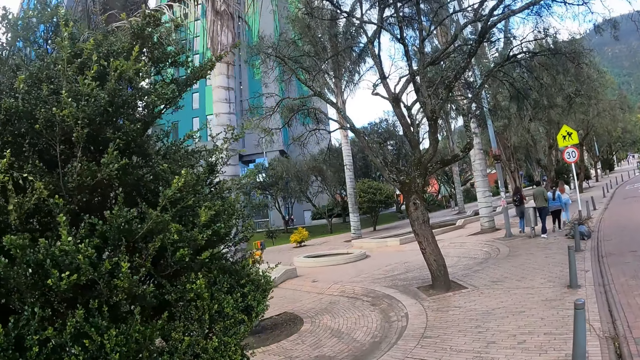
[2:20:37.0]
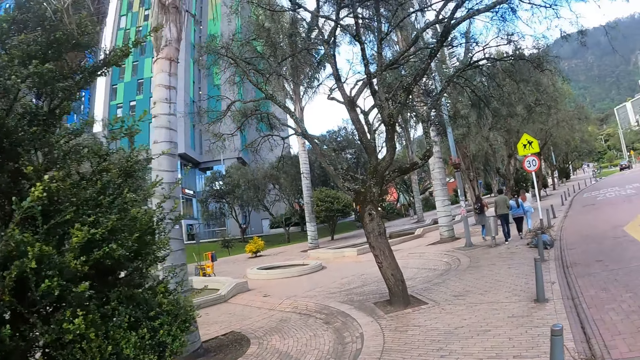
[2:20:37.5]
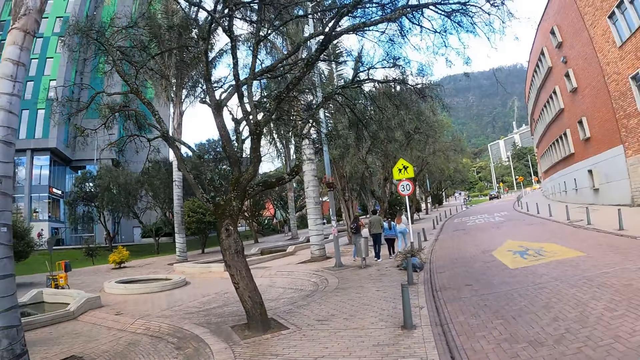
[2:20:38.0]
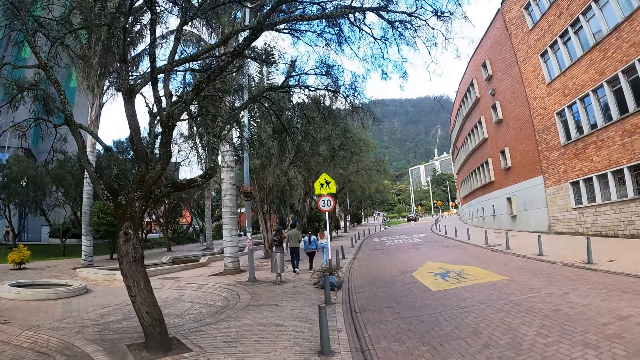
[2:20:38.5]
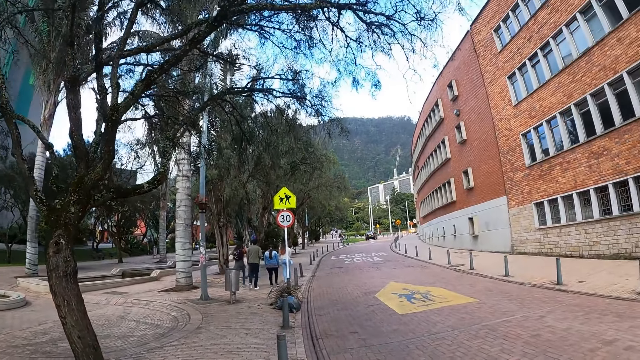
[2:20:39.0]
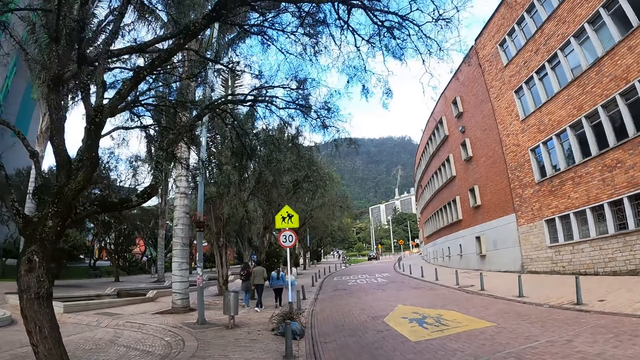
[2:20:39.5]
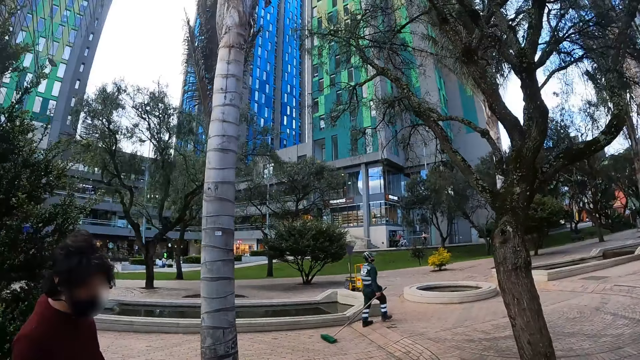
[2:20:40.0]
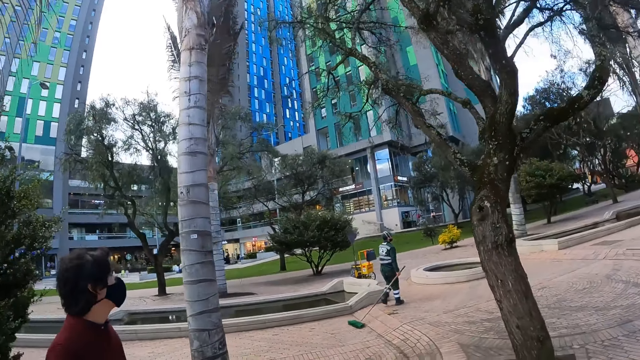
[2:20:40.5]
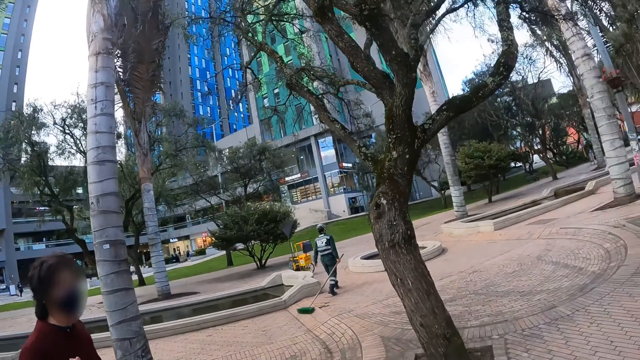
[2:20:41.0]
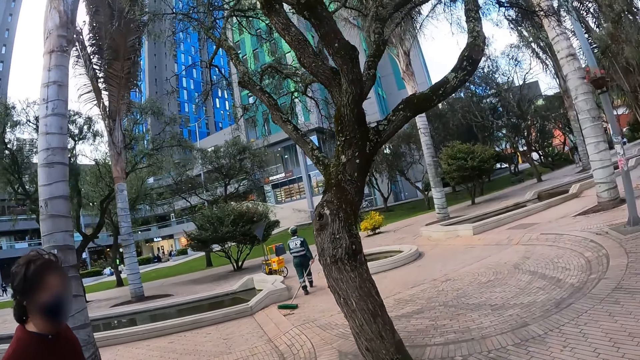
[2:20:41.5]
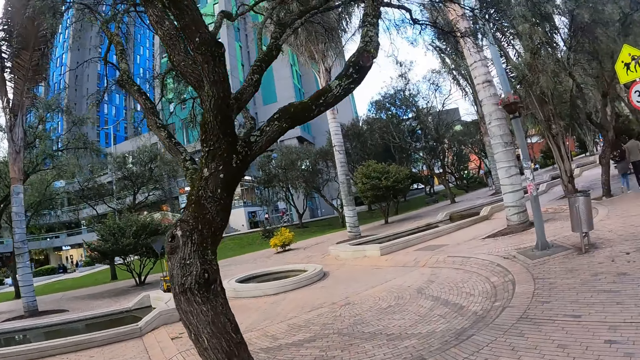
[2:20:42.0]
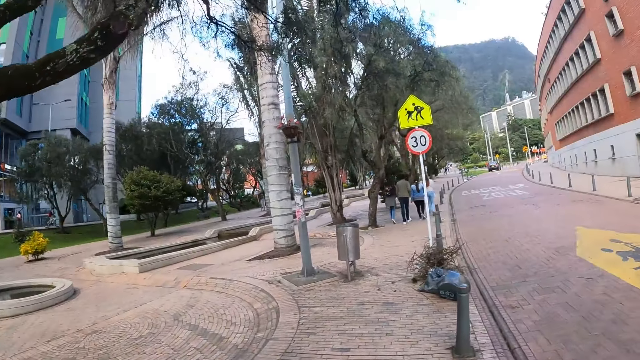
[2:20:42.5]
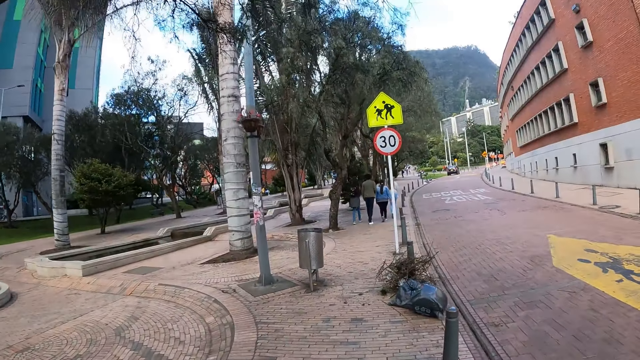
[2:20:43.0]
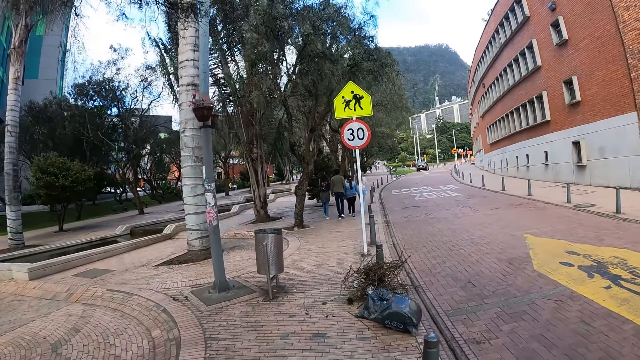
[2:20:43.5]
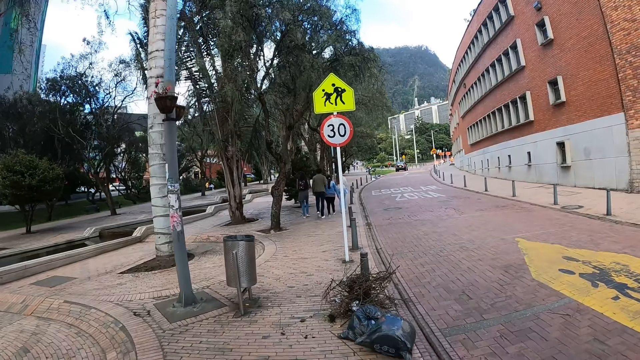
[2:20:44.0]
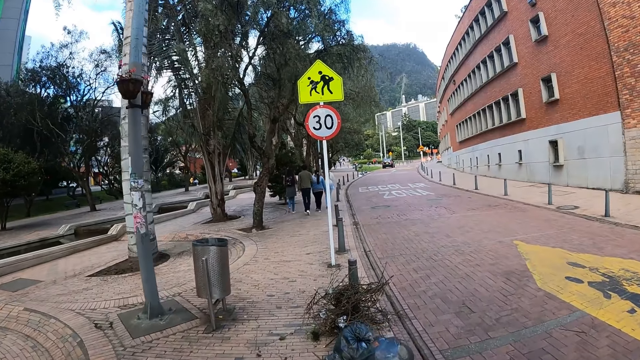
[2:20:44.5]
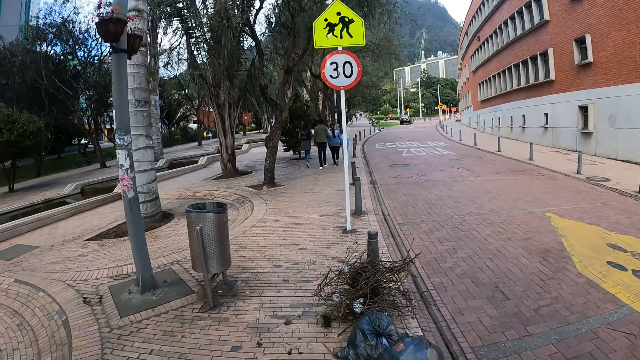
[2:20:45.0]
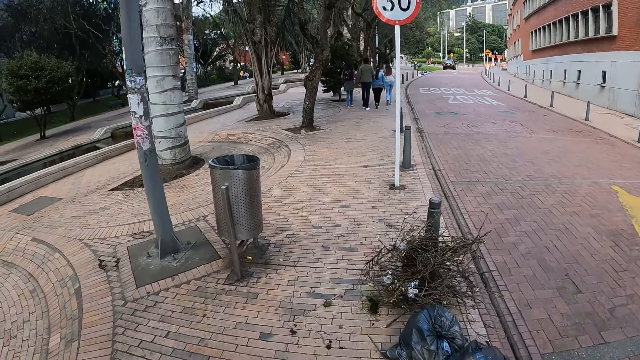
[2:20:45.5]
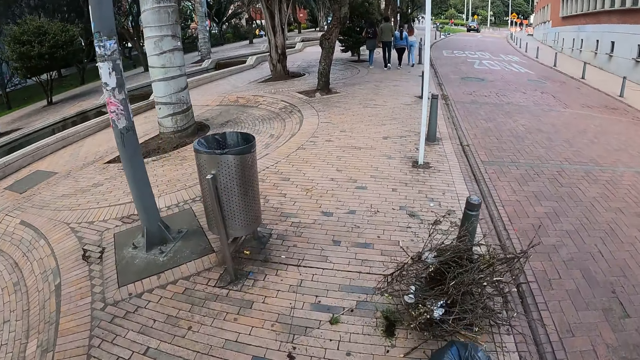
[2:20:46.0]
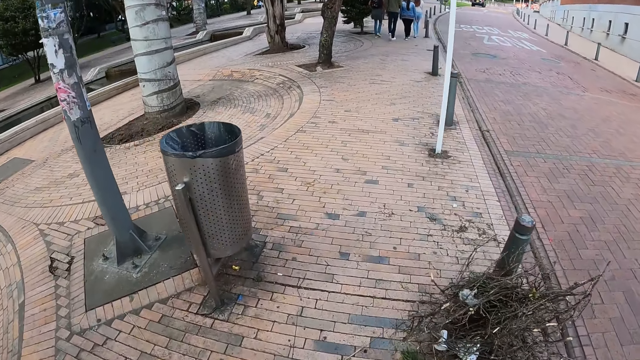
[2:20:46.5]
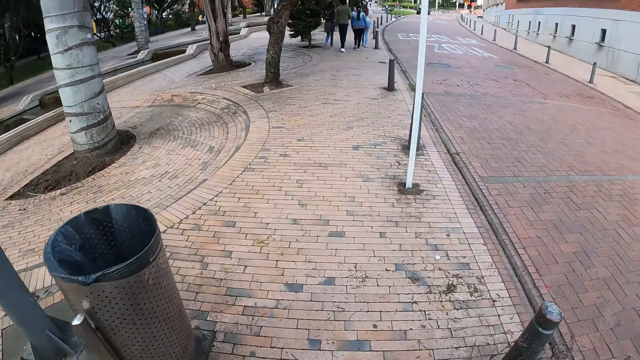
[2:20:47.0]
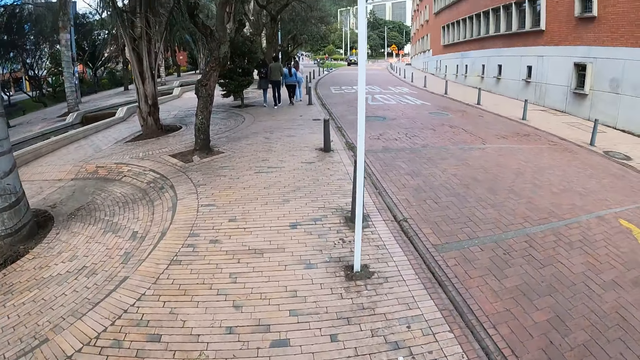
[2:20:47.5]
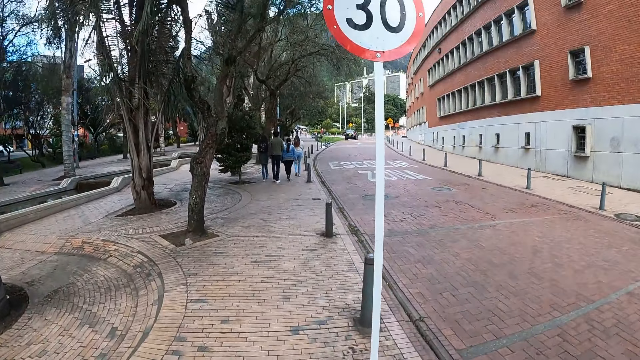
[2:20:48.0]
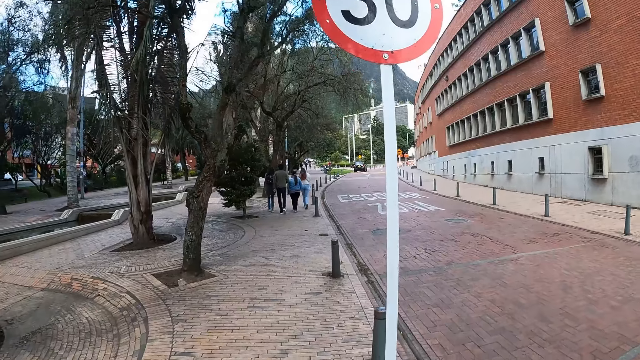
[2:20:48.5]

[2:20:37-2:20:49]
The camera wearer stares around. They walk along the road.

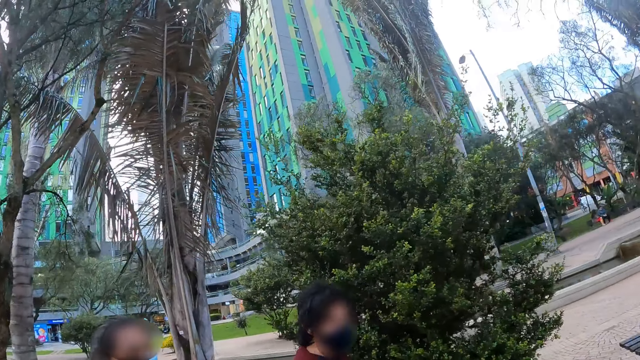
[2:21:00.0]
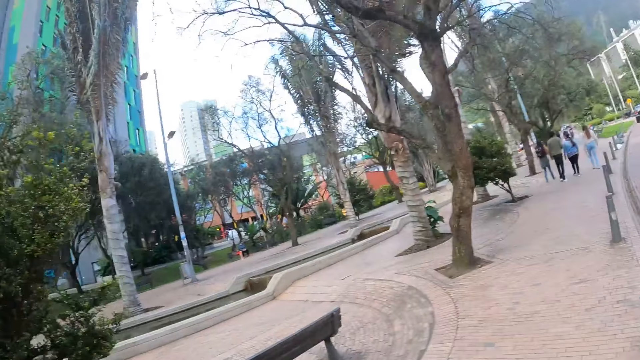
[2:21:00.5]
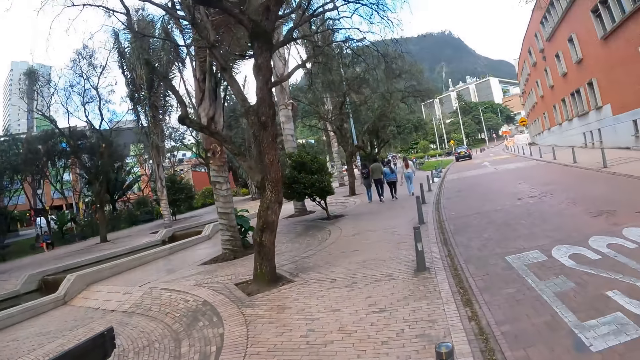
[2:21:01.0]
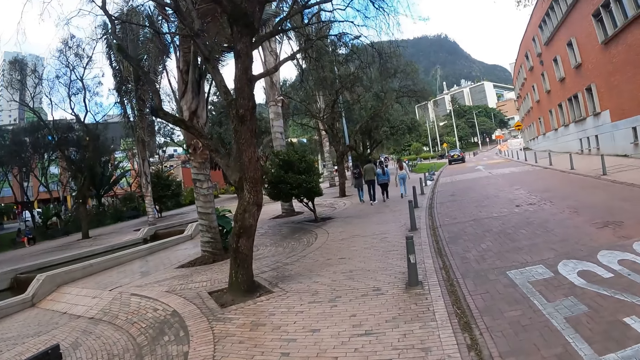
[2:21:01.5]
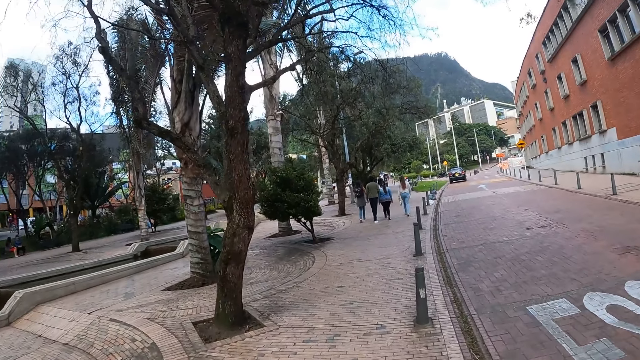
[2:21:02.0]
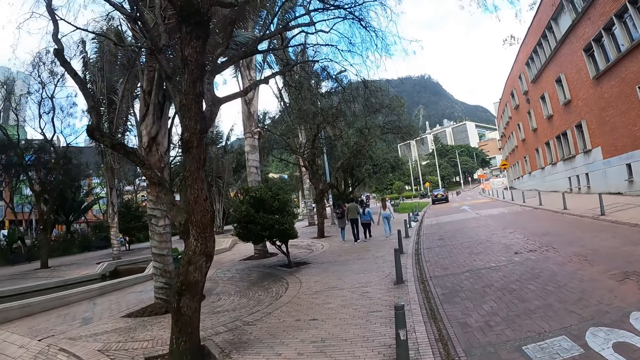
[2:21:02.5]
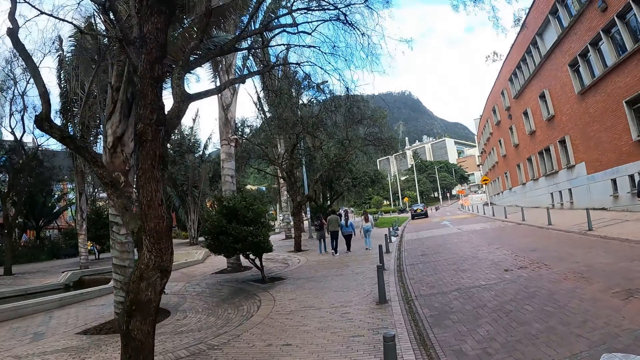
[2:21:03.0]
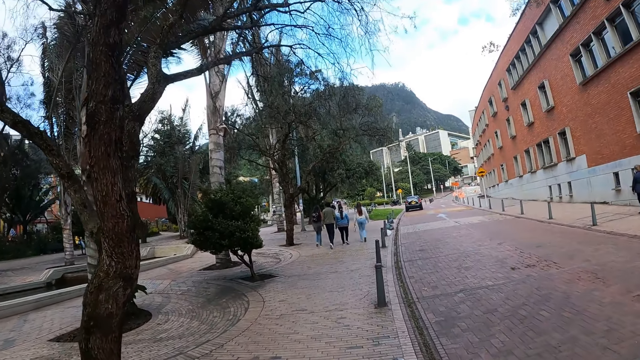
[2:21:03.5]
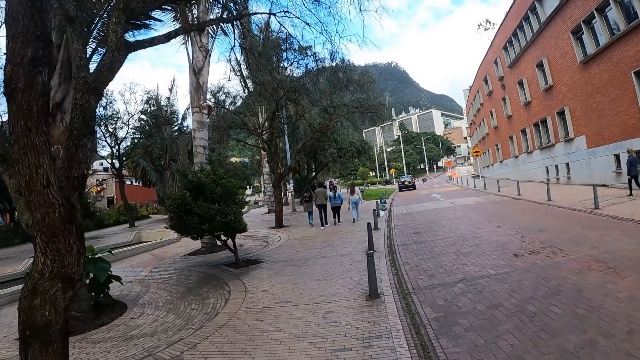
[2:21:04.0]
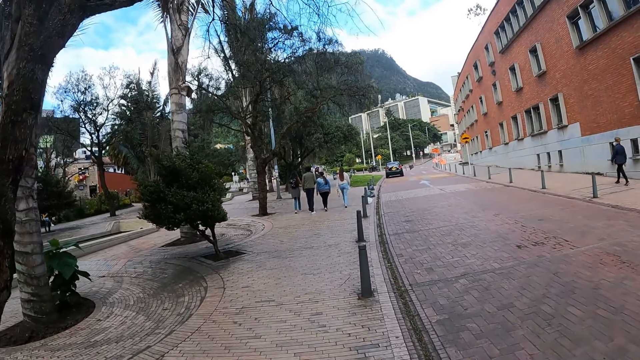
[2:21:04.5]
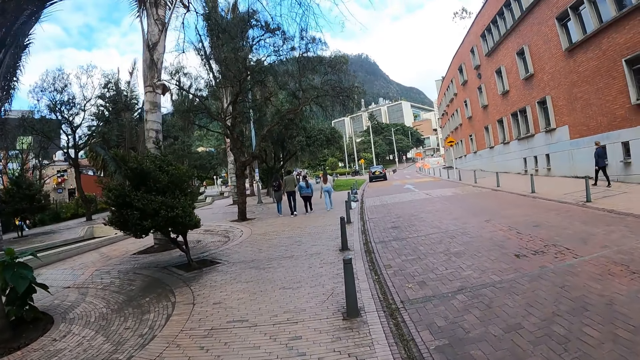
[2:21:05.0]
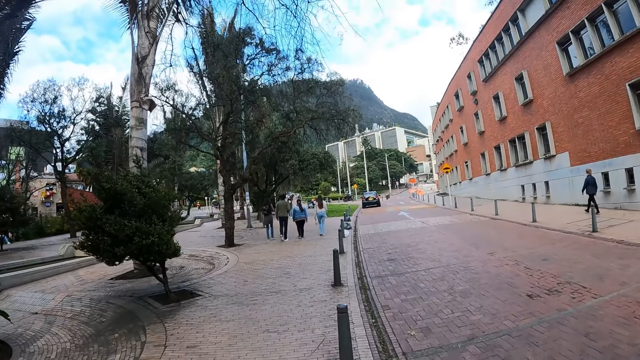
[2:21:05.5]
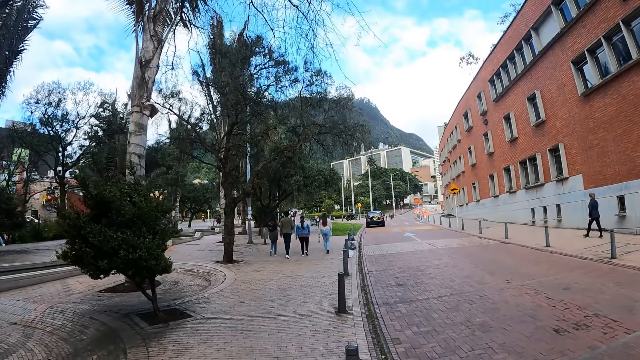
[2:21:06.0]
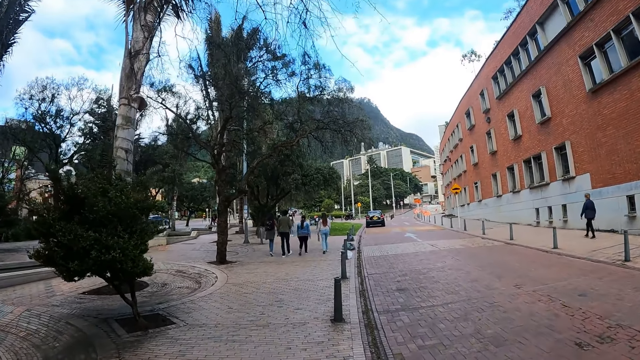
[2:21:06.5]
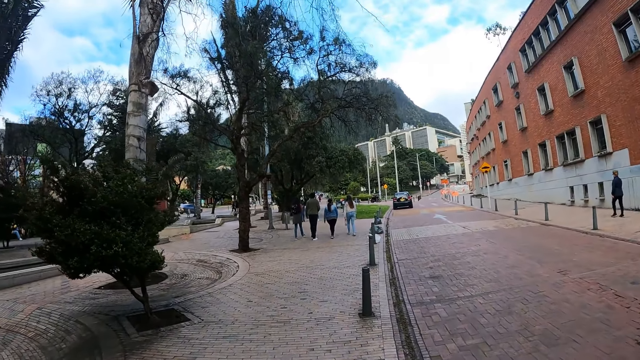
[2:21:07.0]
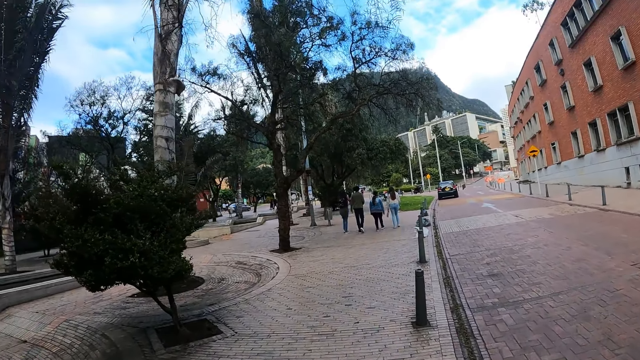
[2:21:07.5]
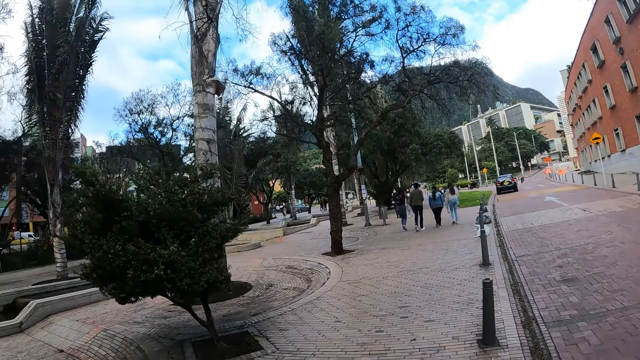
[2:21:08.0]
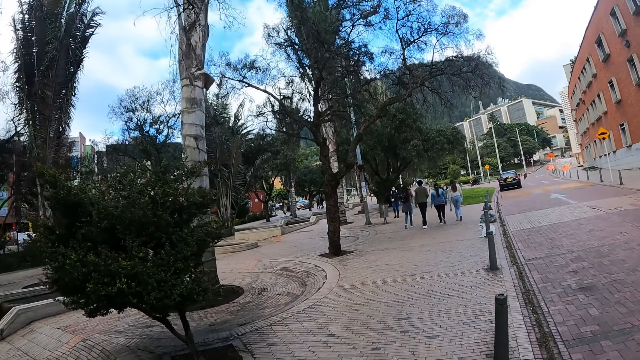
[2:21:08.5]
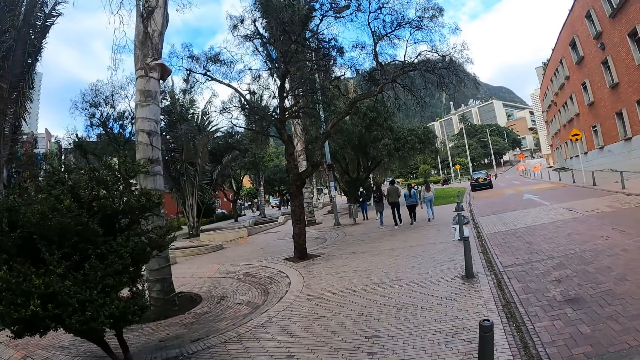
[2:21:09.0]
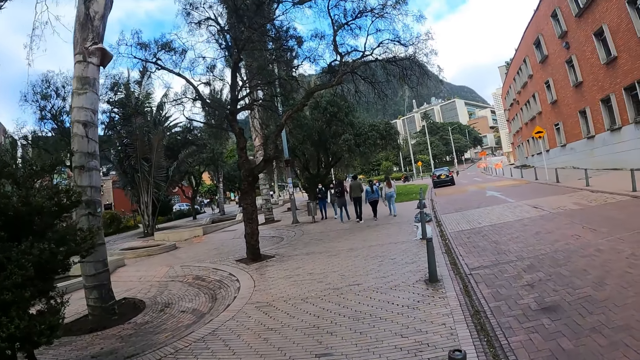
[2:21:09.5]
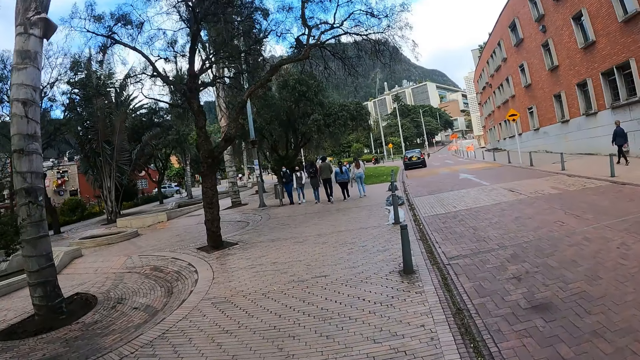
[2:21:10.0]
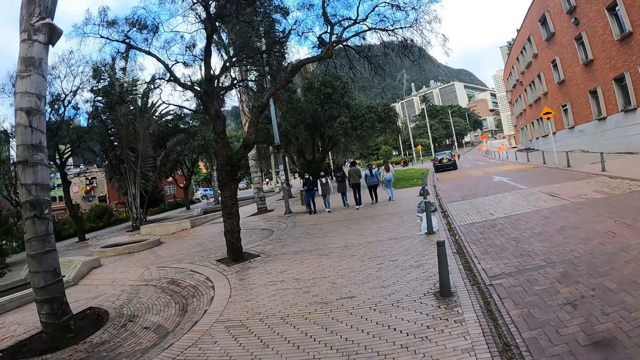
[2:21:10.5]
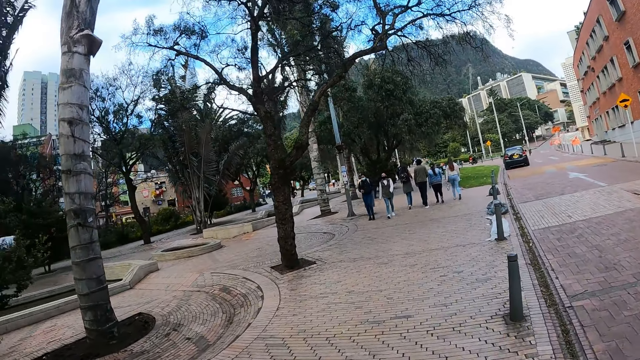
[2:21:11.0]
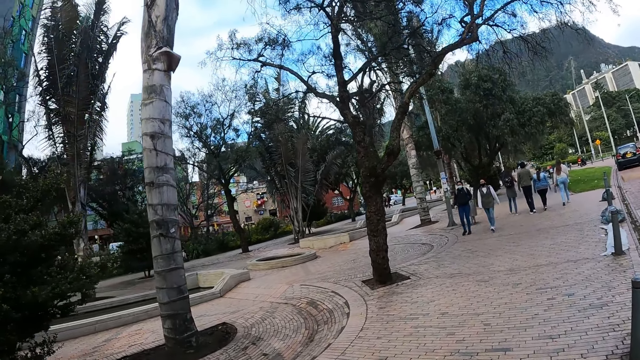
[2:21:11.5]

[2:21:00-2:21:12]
The camera wearer stares around. They walk along the road.
